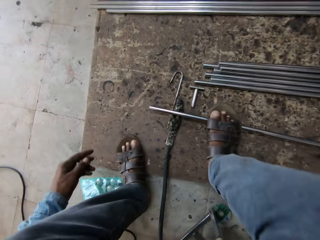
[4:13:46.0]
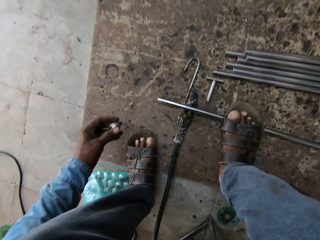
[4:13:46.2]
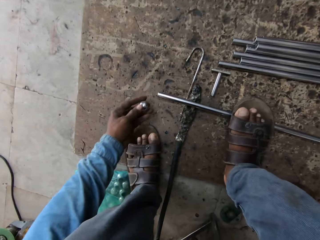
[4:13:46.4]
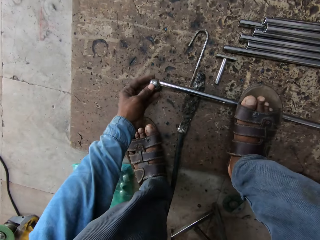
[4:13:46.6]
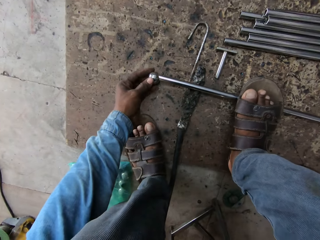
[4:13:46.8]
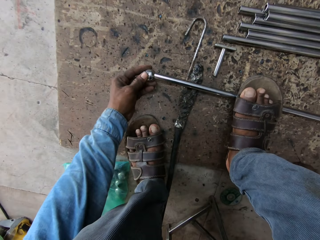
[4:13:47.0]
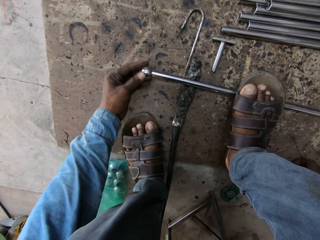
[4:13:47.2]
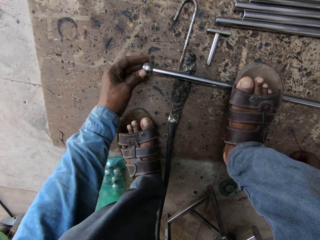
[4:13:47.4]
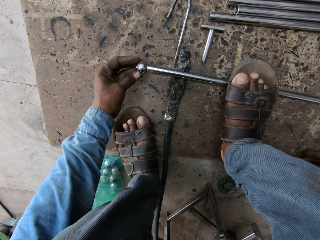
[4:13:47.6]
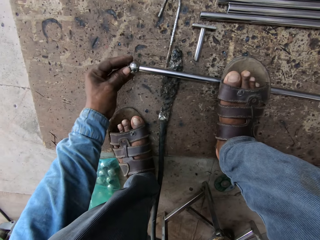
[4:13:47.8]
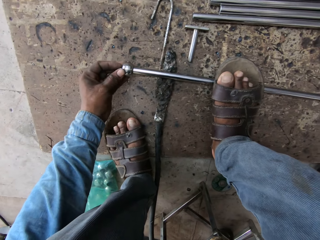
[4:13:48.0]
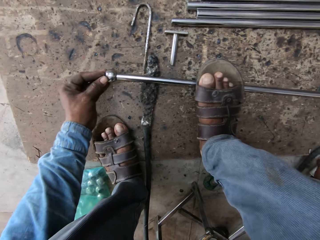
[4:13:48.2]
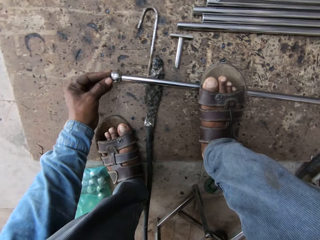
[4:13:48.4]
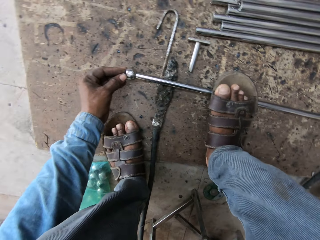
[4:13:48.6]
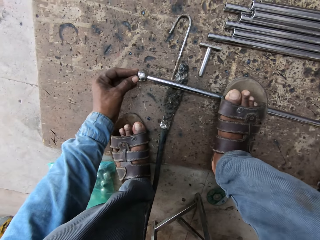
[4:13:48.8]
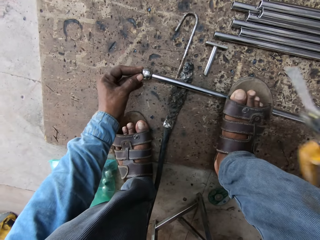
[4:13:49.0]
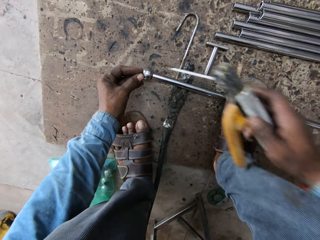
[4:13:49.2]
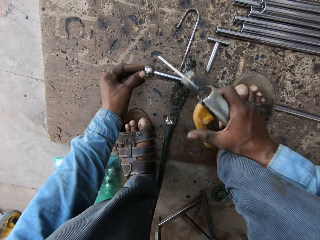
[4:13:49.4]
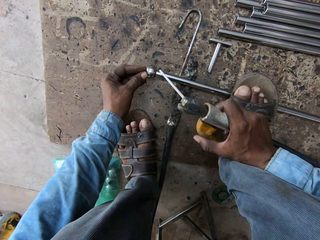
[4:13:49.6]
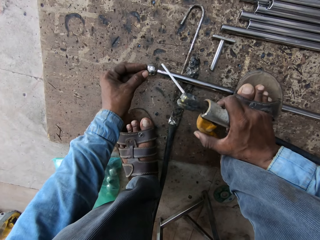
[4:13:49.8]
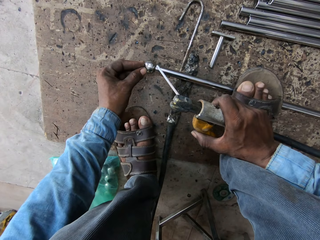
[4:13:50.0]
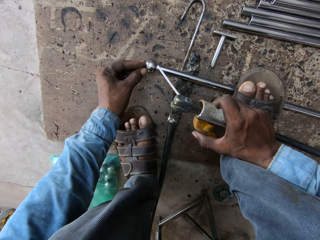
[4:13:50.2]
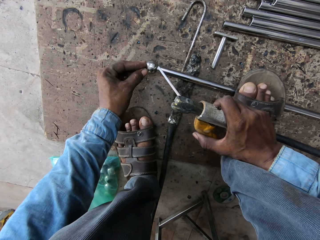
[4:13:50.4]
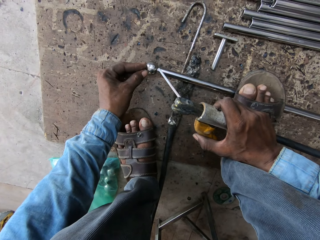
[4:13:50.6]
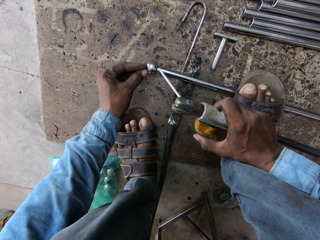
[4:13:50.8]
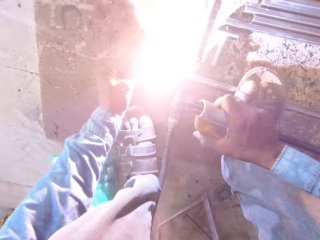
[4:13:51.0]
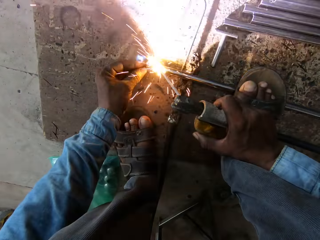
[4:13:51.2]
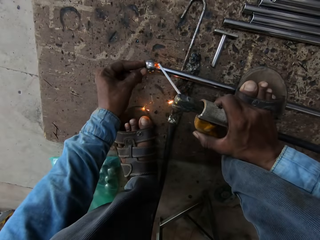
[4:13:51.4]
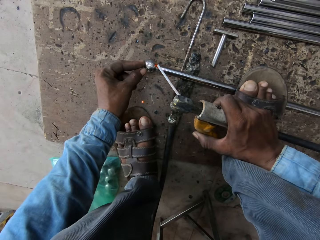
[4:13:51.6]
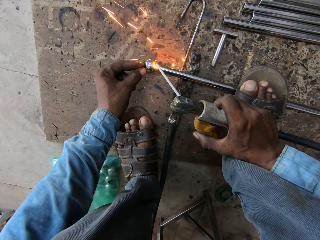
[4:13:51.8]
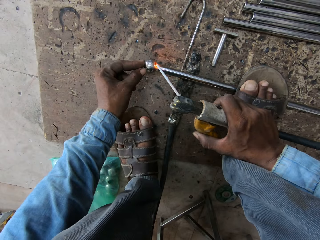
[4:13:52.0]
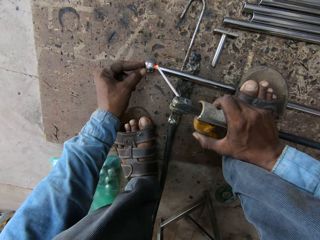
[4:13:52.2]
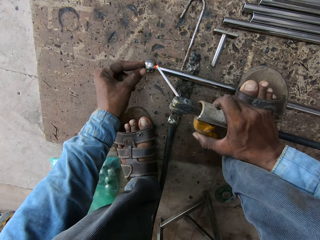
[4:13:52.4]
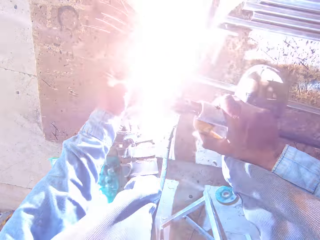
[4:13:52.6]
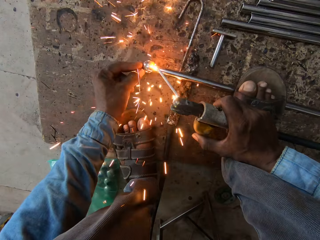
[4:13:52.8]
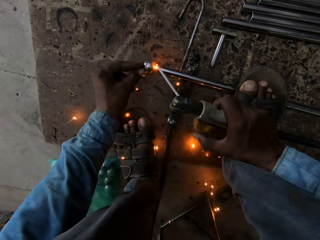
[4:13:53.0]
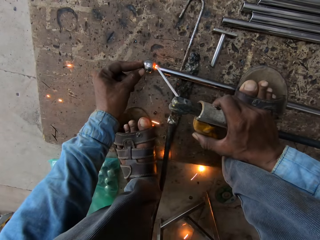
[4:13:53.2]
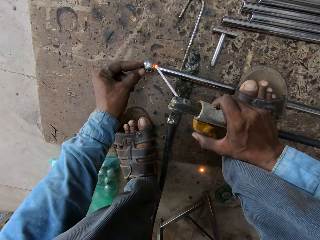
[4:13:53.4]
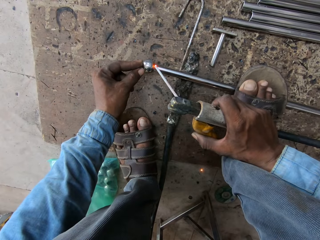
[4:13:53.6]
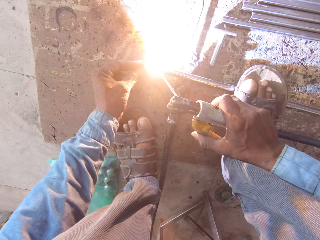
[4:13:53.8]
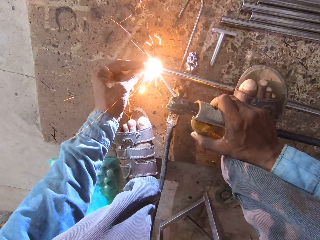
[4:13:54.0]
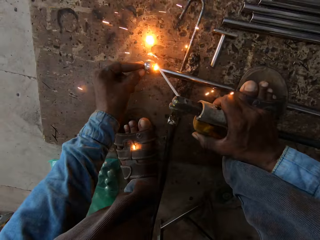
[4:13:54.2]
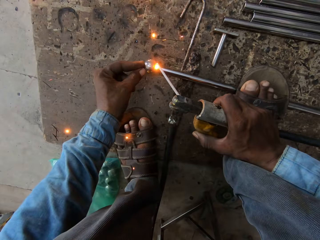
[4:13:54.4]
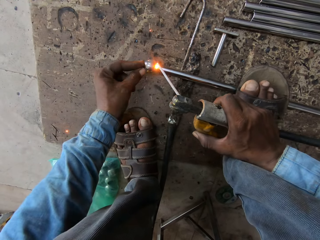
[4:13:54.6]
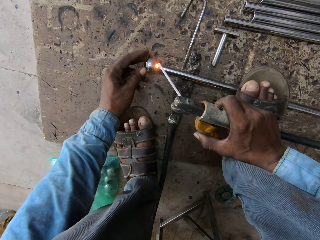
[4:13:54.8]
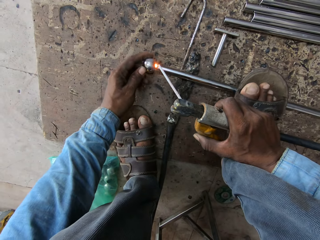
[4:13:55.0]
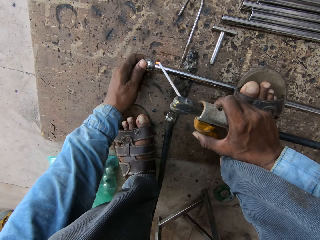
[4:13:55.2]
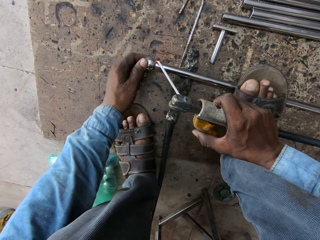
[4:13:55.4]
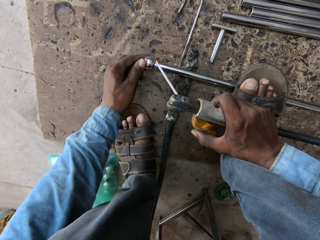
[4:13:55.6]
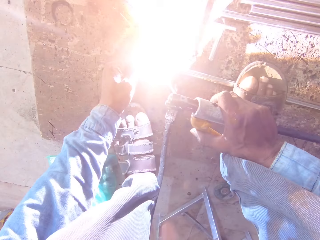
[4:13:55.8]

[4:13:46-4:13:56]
The camera wearer puts the ball on the tip of the iron rod. They weld the iron rod.

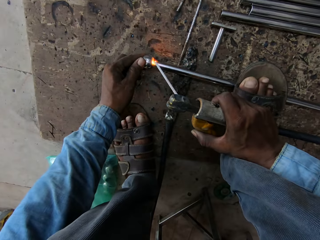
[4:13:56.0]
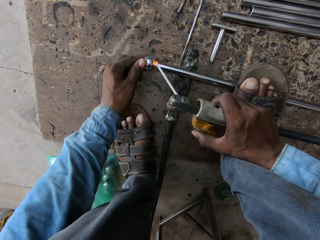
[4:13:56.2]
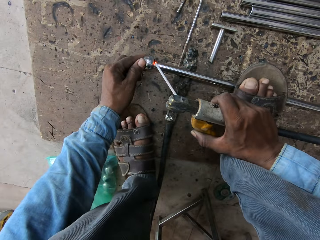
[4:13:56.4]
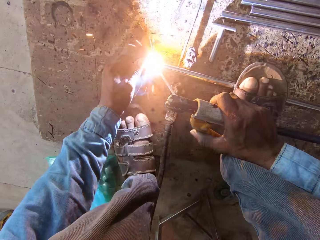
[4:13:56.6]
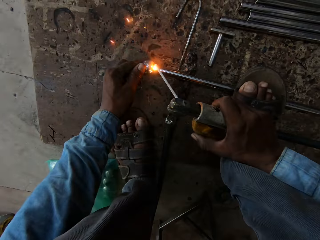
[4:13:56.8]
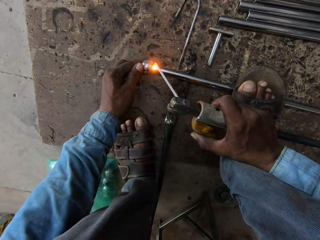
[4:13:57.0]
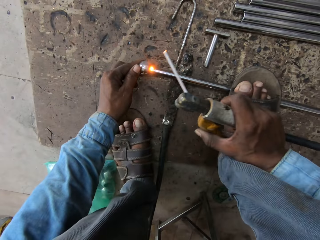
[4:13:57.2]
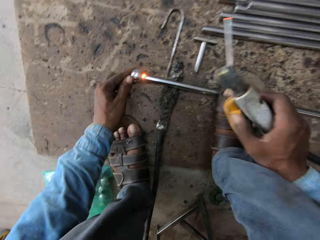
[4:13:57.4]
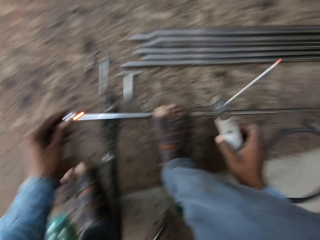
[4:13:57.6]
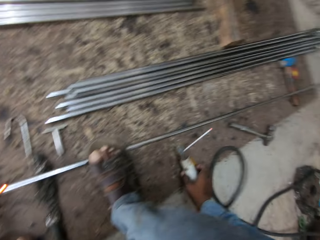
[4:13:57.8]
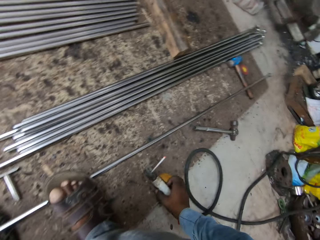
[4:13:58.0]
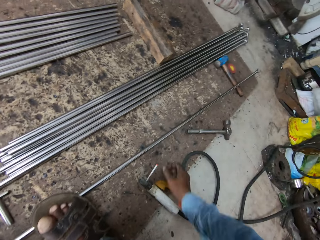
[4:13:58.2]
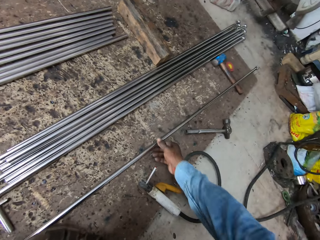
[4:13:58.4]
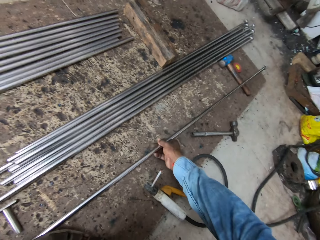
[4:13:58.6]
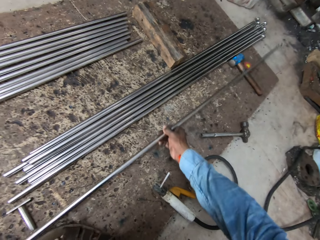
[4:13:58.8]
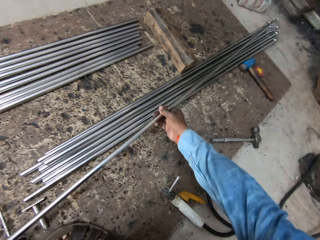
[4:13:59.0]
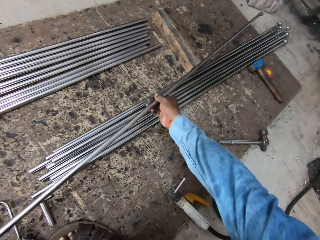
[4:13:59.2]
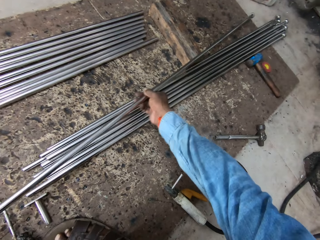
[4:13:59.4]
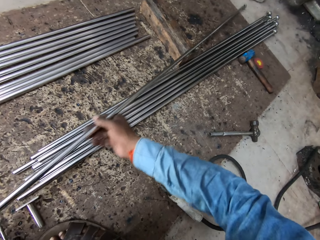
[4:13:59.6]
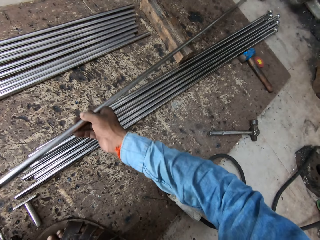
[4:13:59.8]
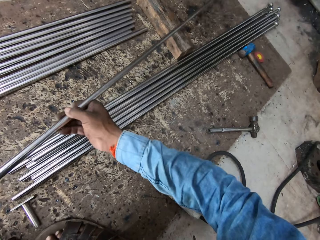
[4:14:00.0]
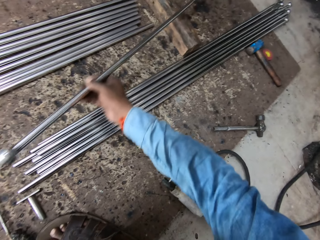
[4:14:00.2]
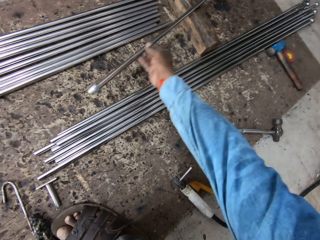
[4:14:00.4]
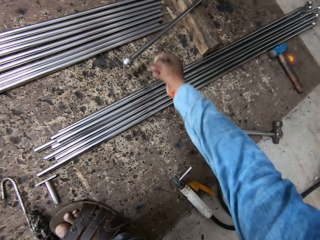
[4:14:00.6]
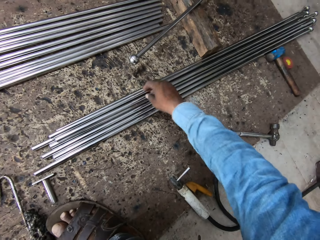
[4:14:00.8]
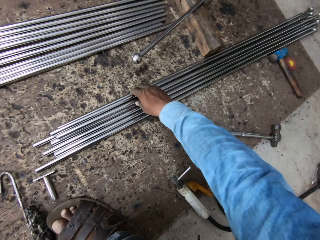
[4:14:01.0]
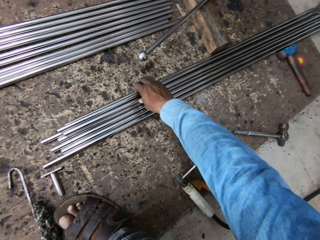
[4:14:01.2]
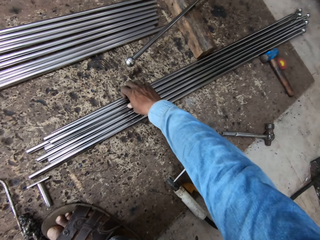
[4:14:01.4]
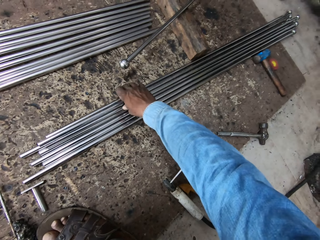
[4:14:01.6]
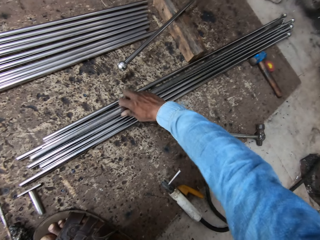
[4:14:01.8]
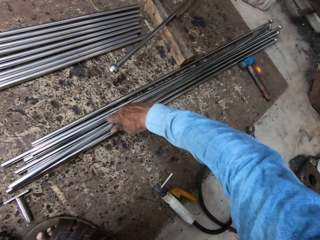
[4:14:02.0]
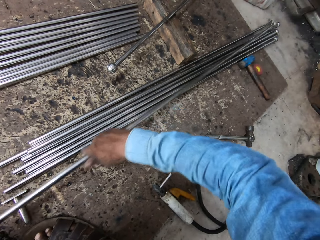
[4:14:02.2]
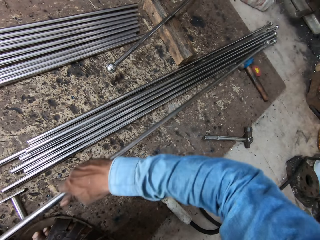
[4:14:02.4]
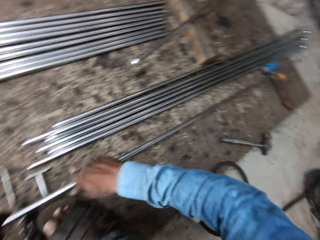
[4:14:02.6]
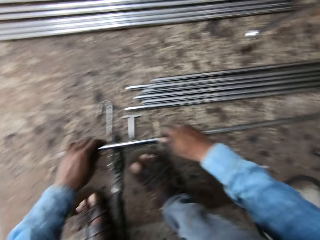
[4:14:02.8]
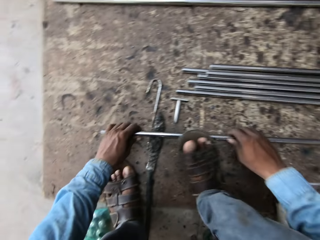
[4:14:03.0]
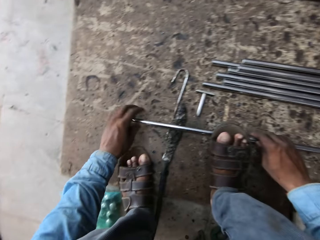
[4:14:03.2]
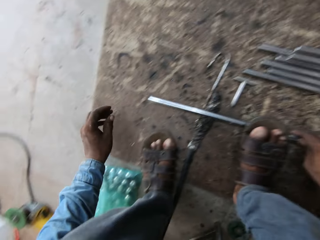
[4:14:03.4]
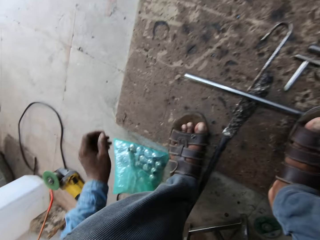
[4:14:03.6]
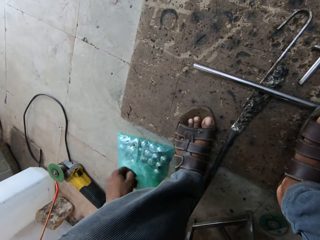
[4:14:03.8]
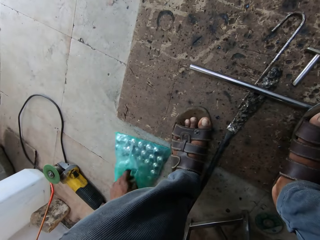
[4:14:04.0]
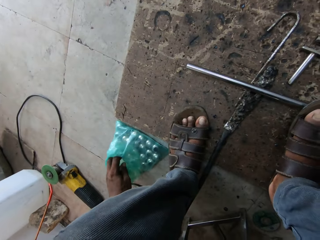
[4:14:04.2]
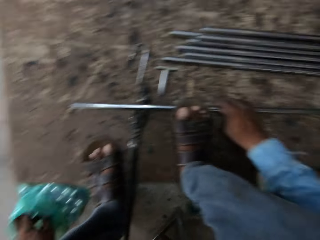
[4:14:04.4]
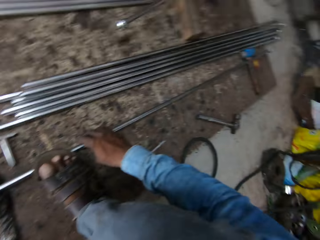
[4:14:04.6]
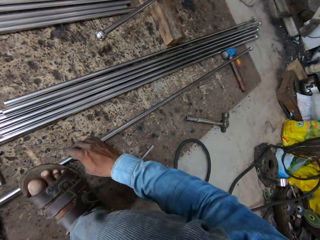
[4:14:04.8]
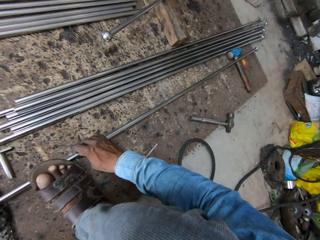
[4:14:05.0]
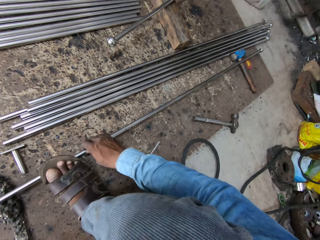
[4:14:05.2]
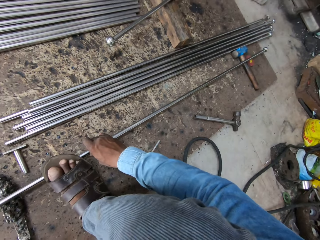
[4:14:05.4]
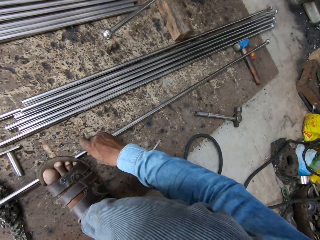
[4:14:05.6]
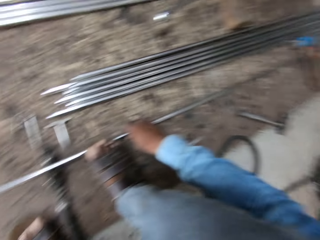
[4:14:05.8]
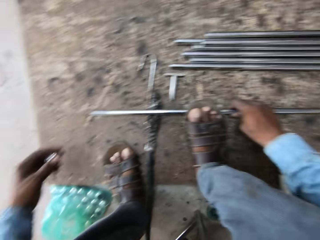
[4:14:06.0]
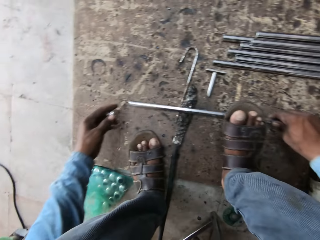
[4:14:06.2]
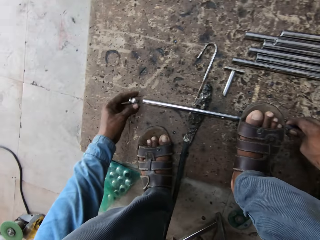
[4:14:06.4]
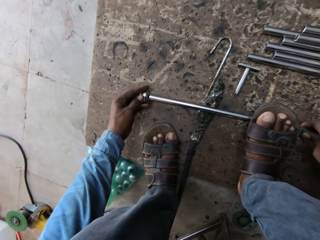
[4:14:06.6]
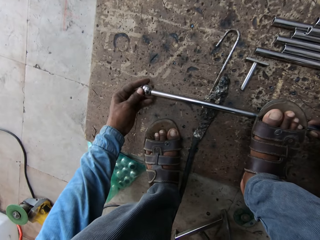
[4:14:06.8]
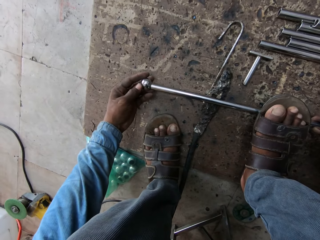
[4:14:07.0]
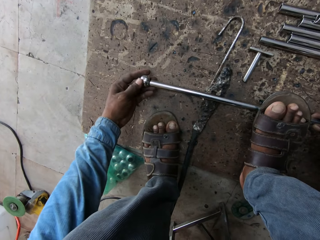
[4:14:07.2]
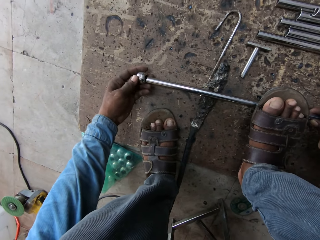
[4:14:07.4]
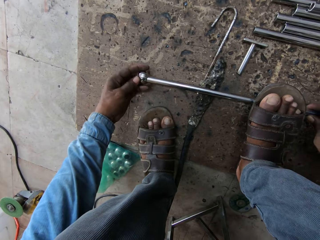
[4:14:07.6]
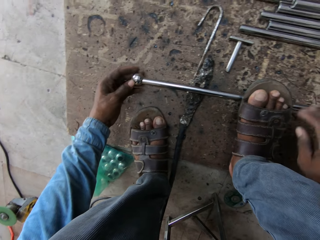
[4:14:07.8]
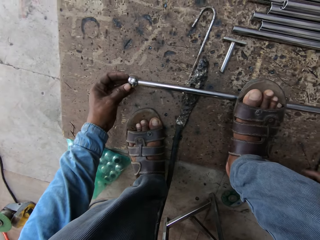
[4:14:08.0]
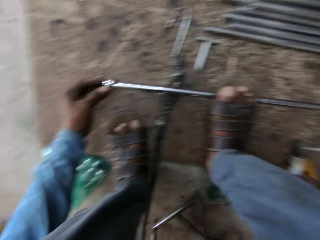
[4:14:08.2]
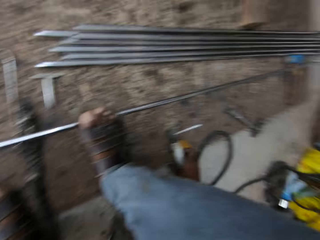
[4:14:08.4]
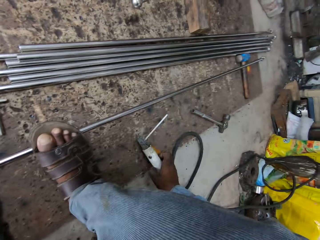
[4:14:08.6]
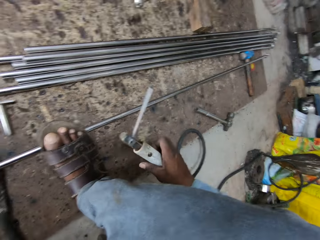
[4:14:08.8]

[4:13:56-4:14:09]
The camera wearer puts the metal down. They lift the metal. They put the iron rod back. They take another iron rod. They put the metal down. They pick up a ball. They put the ball on the tip of the iron rod.
